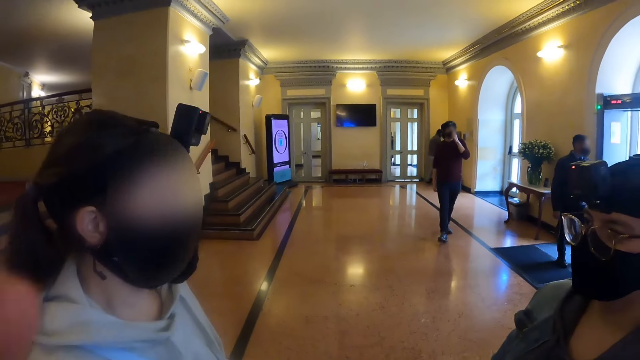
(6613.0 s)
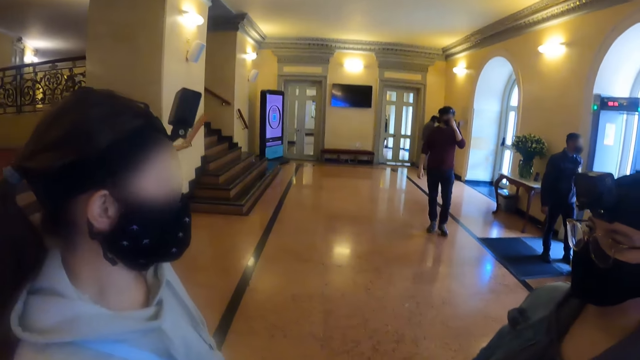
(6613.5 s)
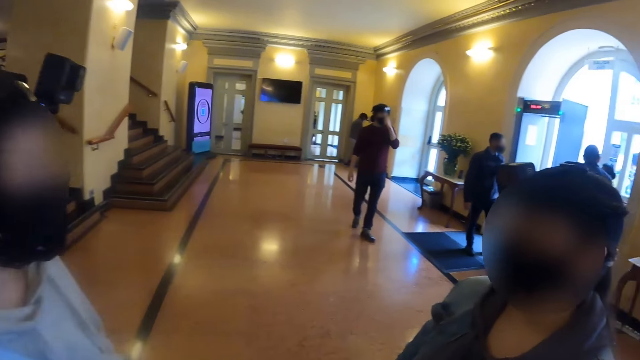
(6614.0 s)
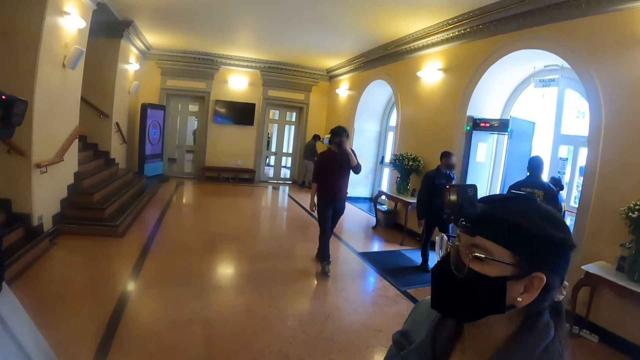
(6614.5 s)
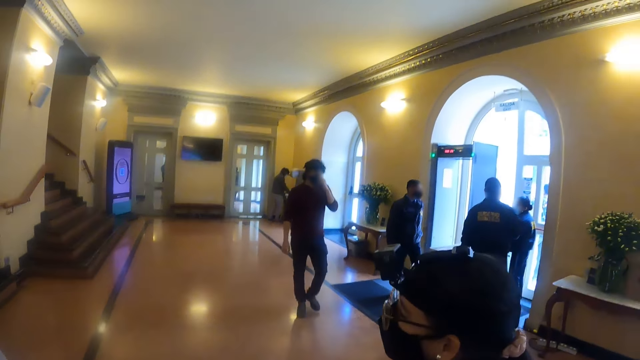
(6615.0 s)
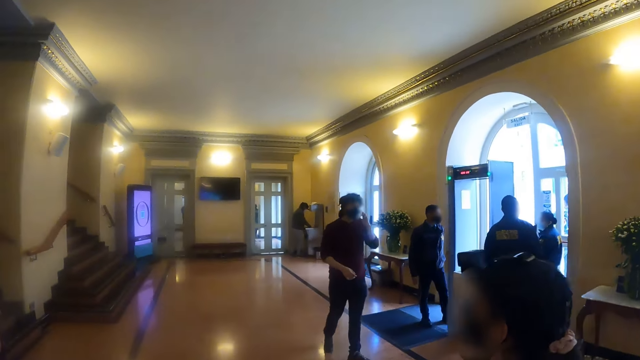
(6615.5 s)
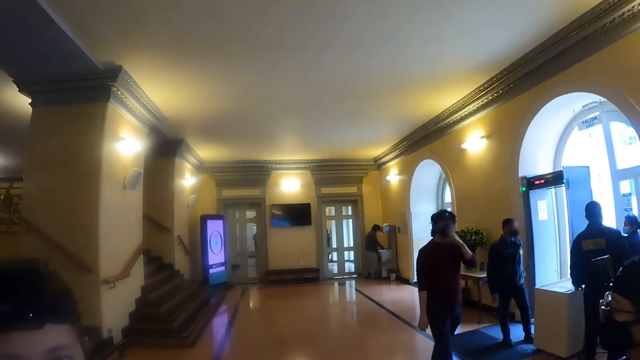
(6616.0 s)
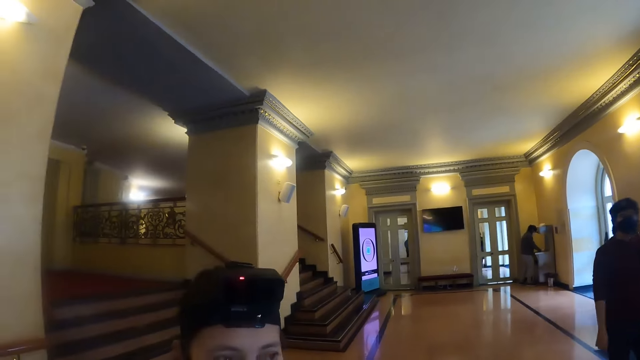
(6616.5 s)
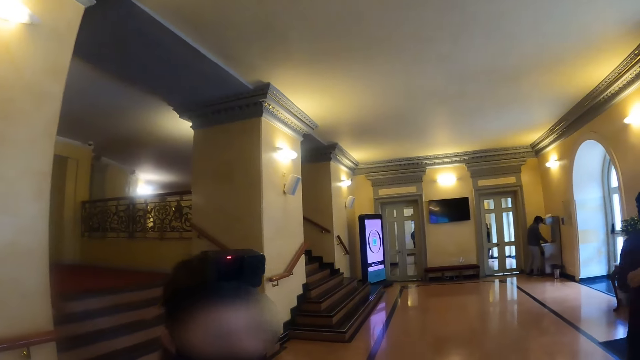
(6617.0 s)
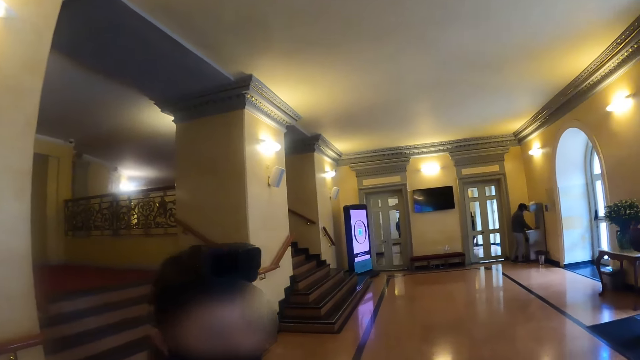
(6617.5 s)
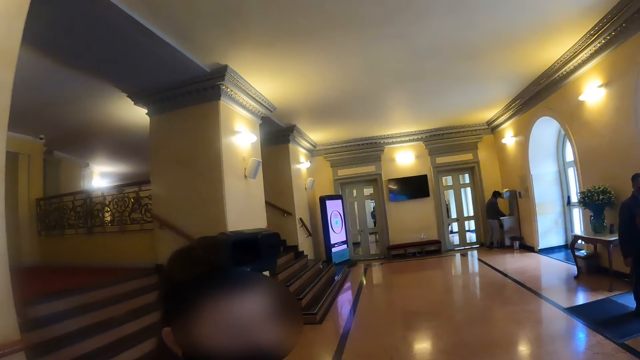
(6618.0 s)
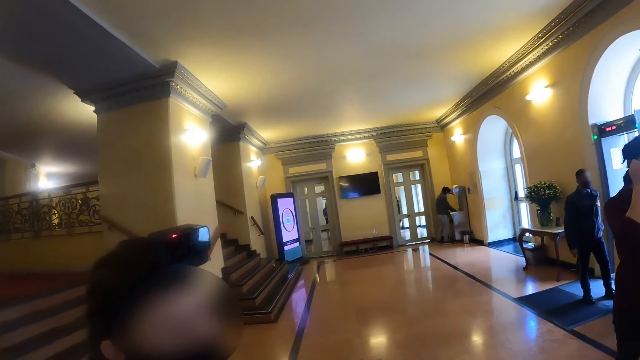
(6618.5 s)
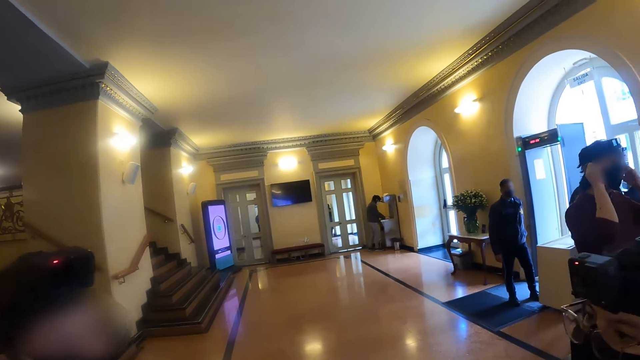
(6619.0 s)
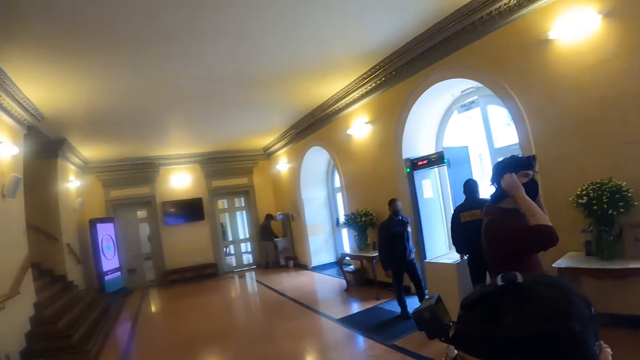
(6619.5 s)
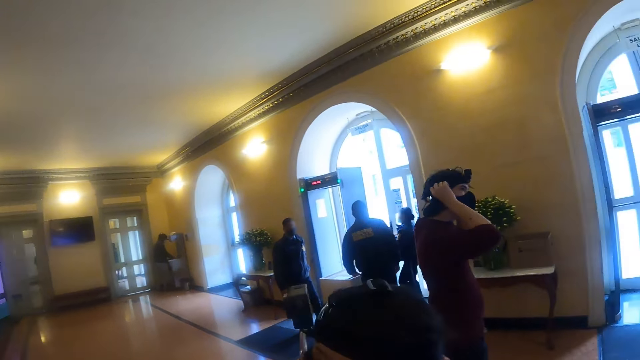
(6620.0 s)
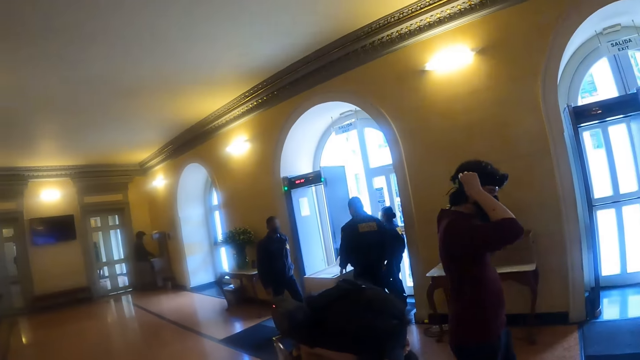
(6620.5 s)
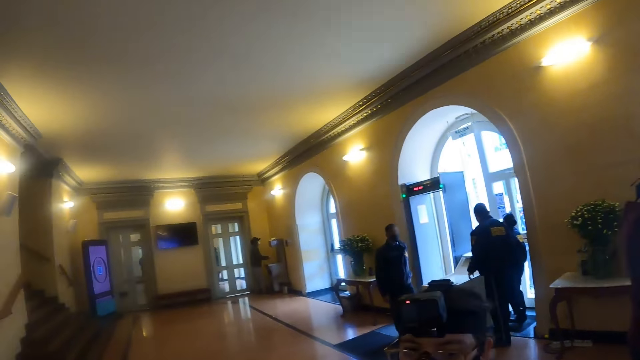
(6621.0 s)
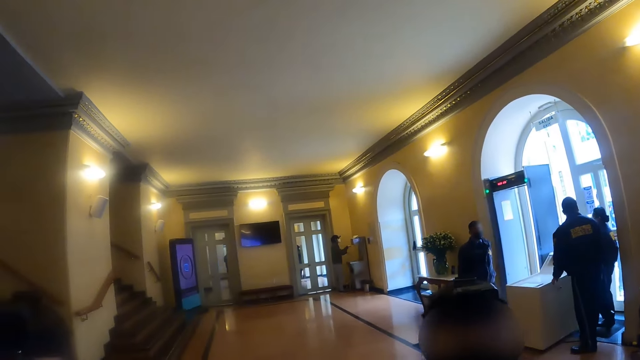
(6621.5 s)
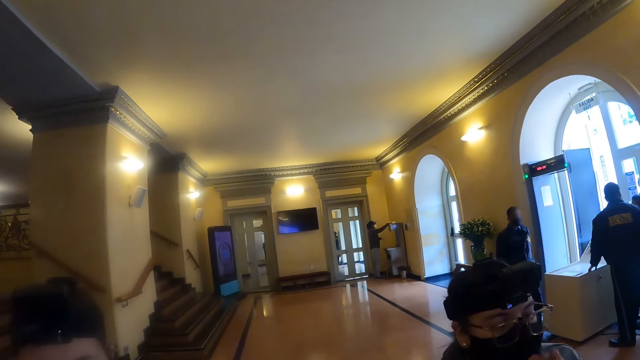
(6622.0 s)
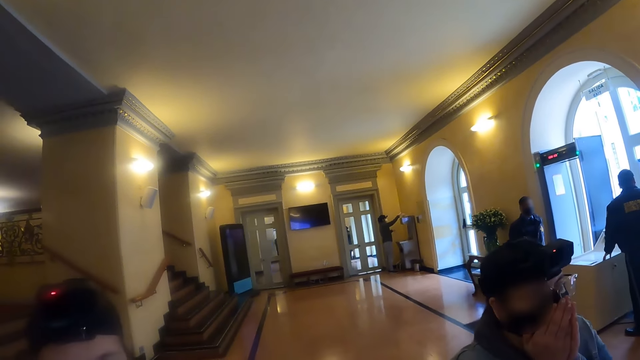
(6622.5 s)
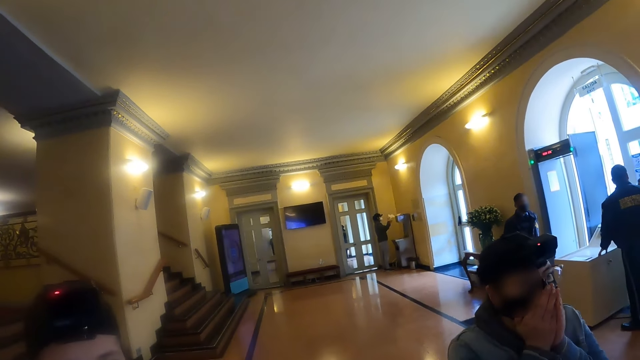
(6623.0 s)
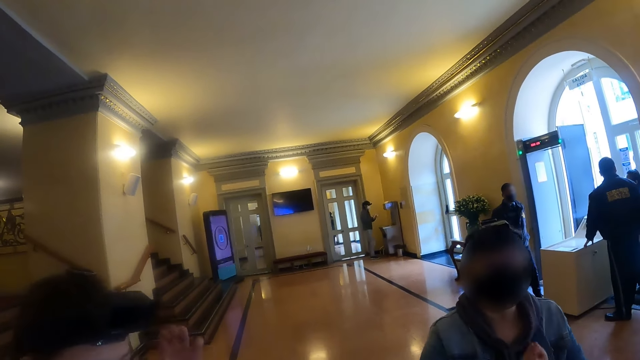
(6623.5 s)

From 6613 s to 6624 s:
The camera wearer stares at a man. They look around the room.

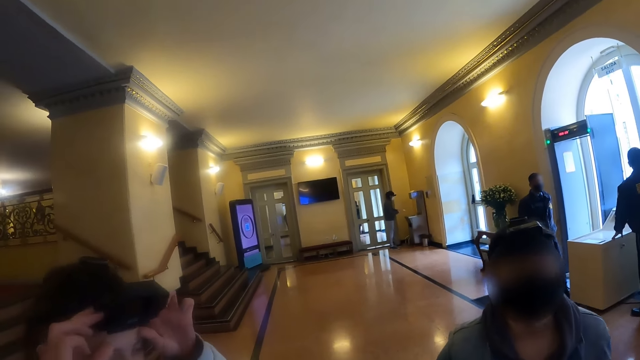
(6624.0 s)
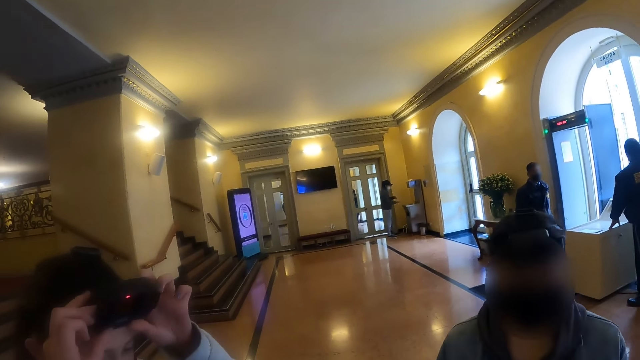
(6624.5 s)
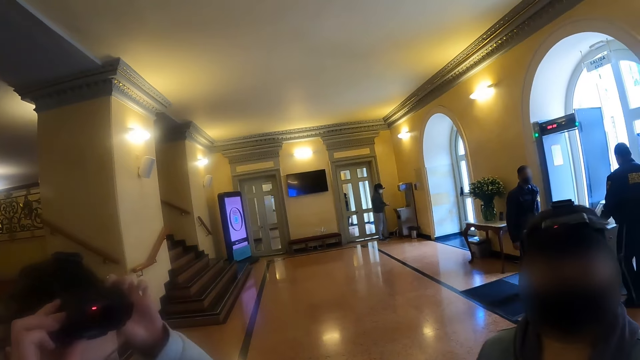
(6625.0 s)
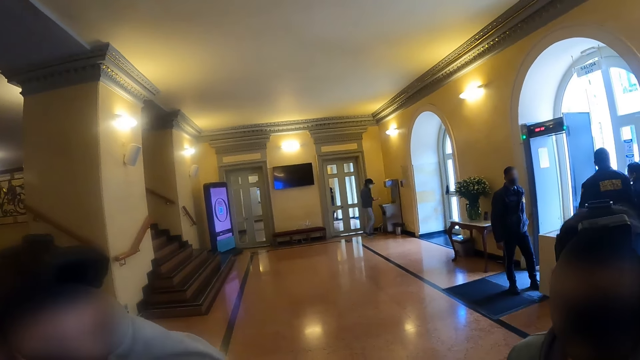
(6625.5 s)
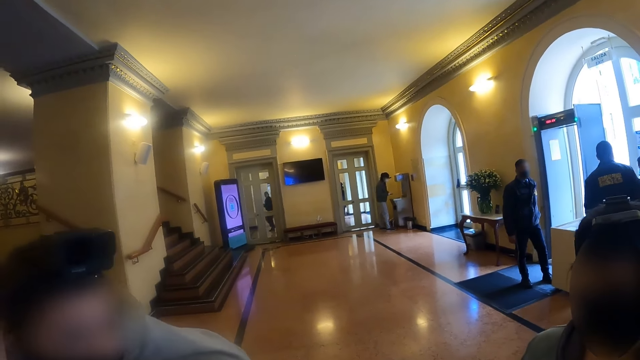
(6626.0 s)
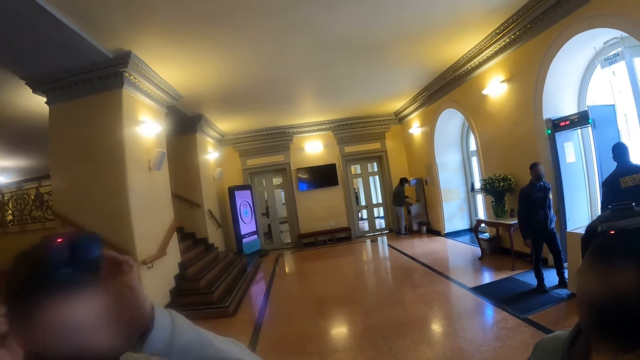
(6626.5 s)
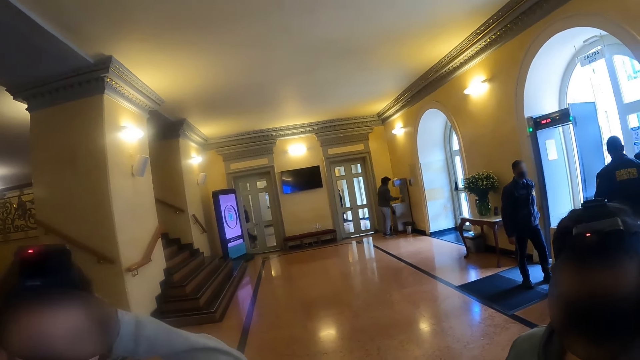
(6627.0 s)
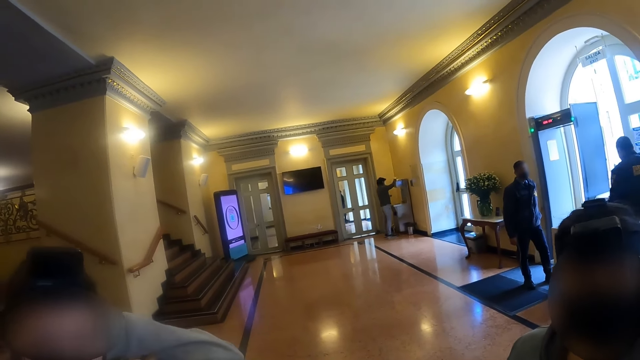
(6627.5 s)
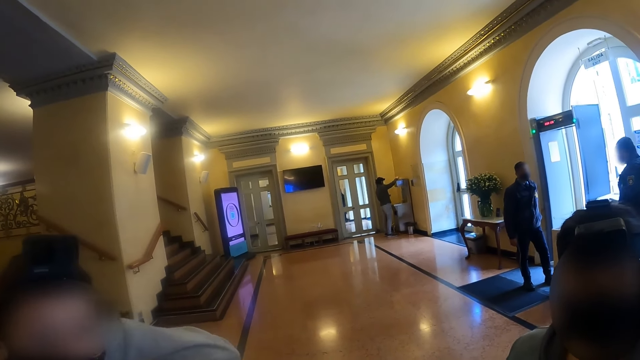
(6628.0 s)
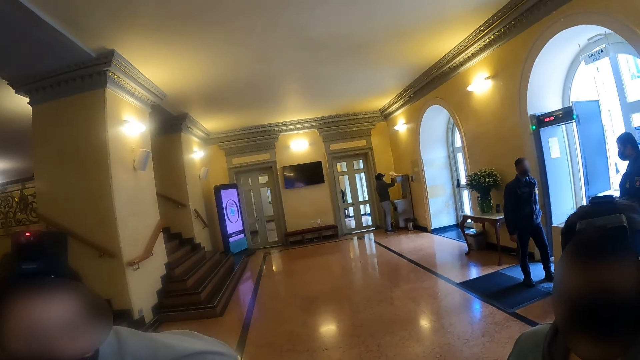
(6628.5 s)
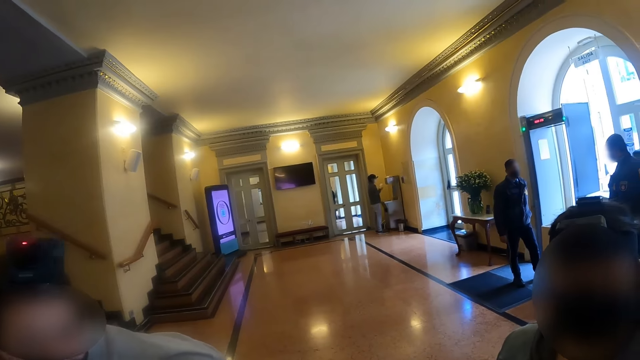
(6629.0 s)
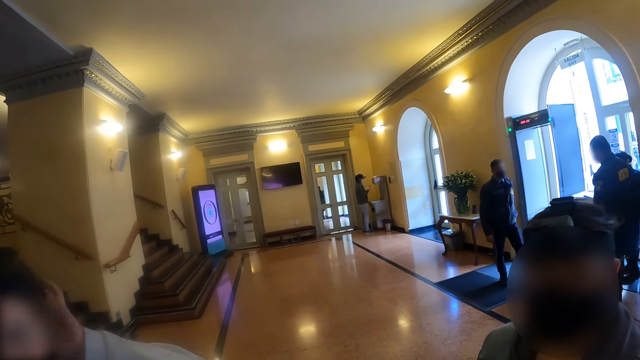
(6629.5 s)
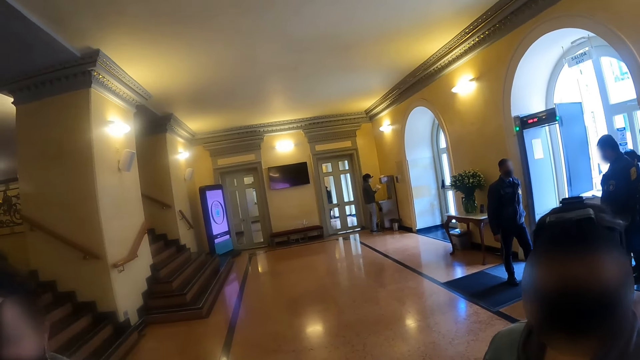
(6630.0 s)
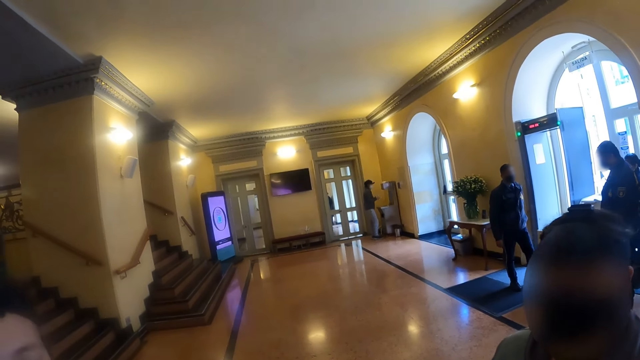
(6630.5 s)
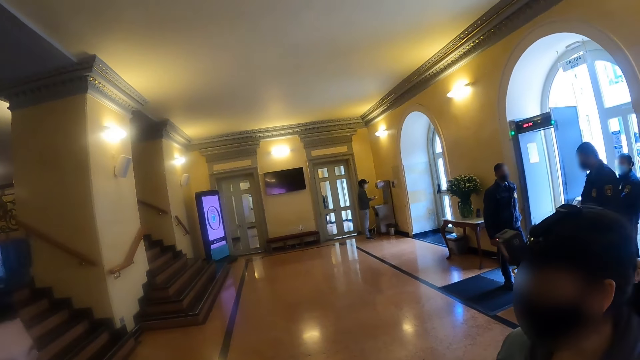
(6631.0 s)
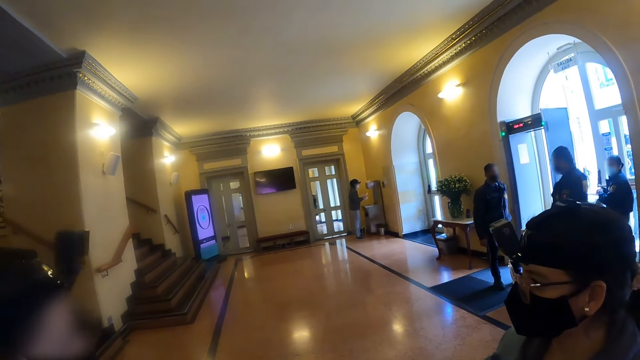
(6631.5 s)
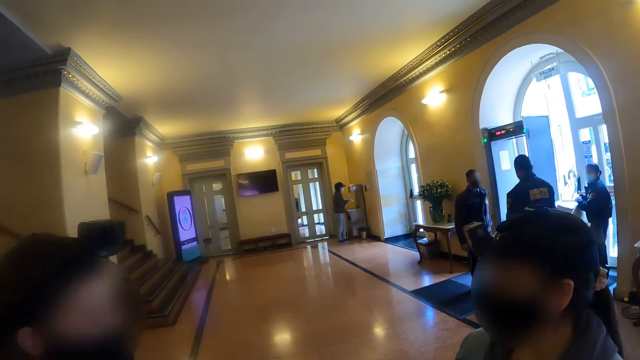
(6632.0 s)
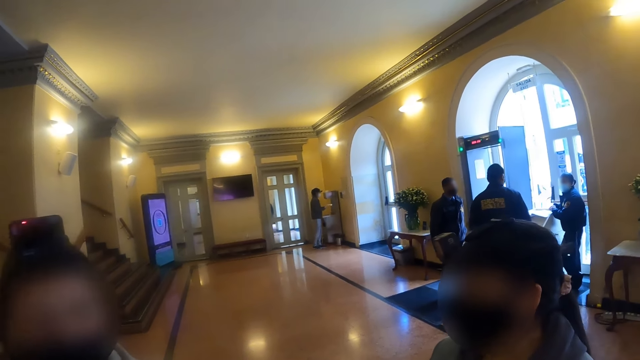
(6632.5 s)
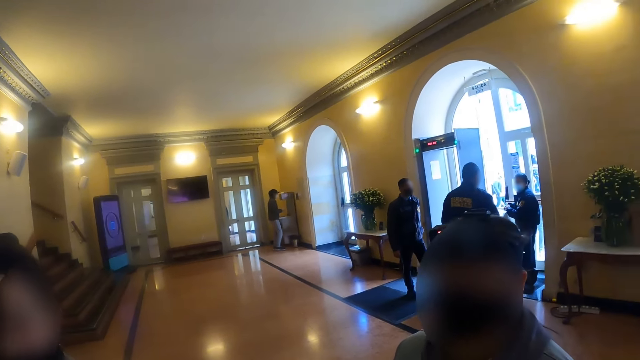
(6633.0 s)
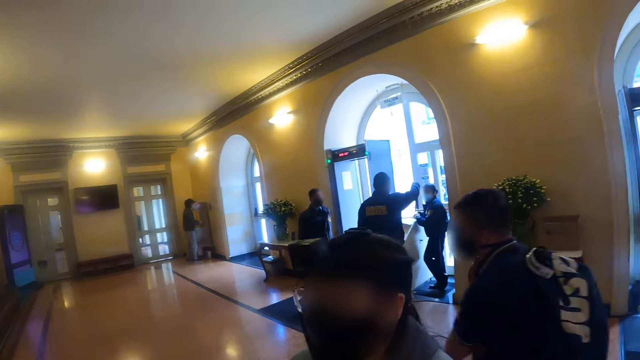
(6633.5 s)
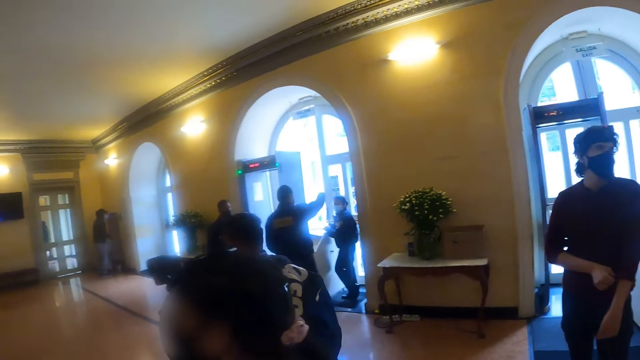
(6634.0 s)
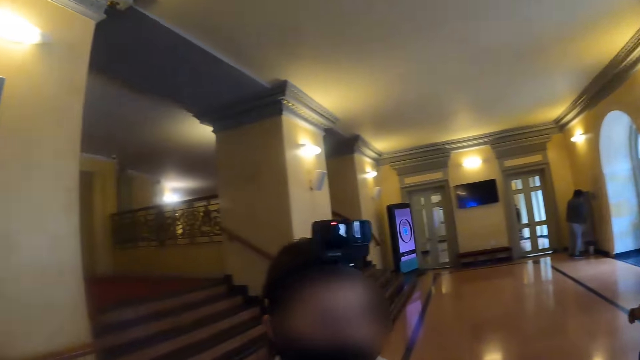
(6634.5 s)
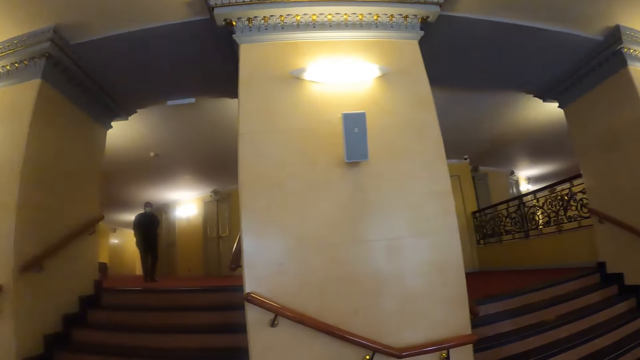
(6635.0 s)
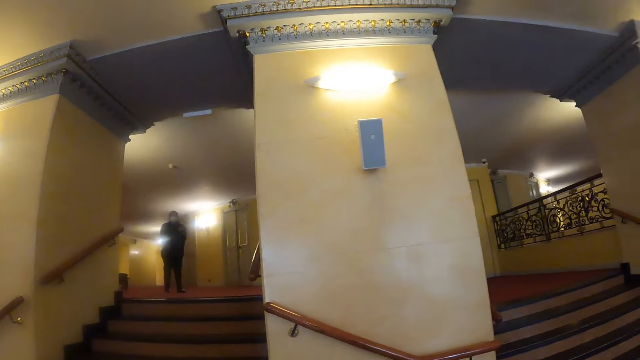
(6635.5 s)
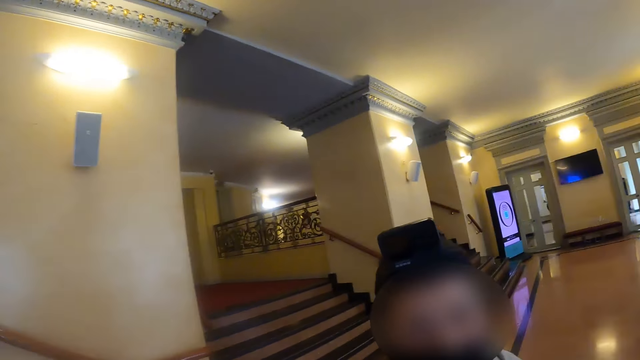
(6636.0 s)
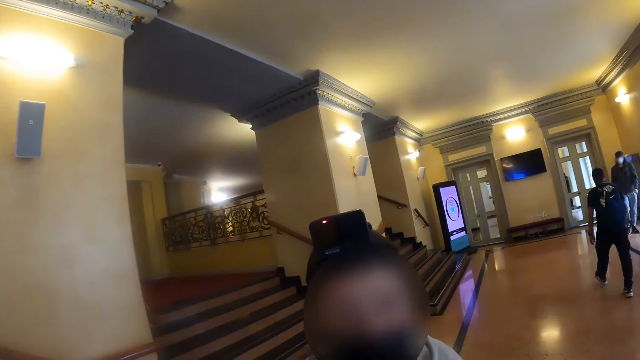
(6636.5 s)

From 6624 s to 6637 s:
A man adjusts the camera on the head. The camera wearer looks around the room.
